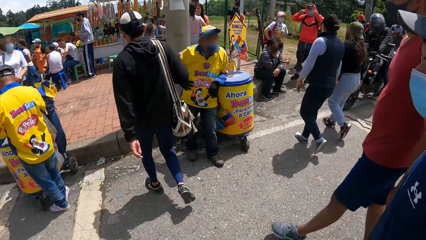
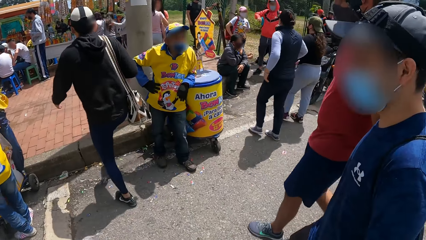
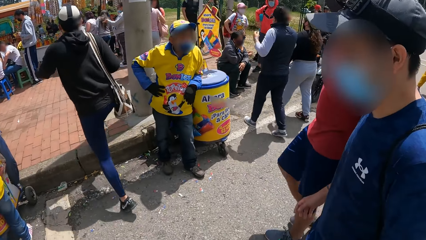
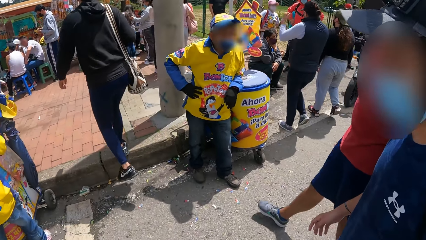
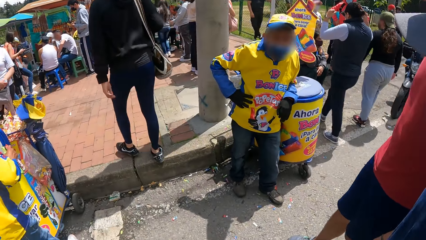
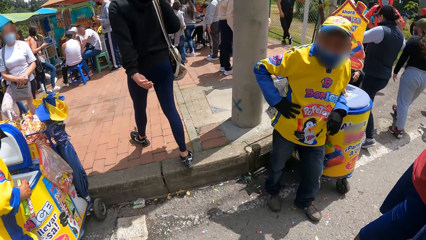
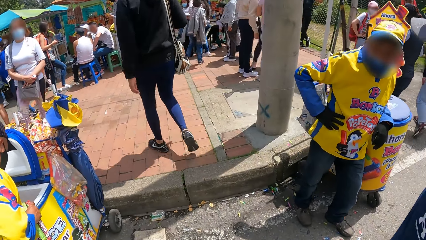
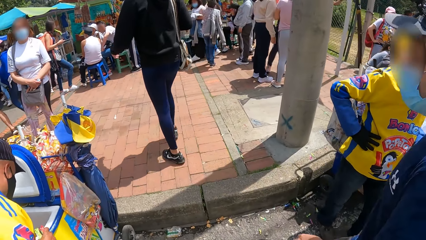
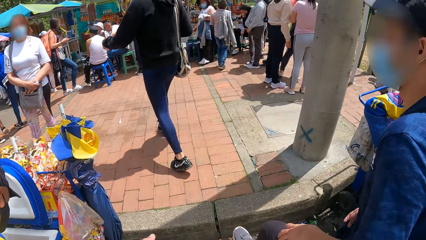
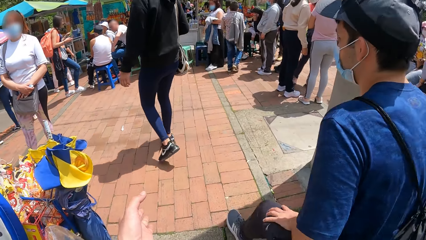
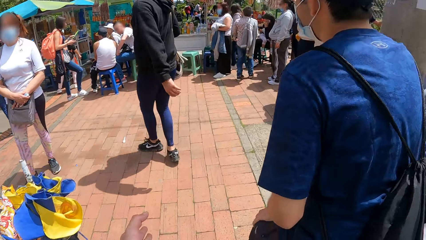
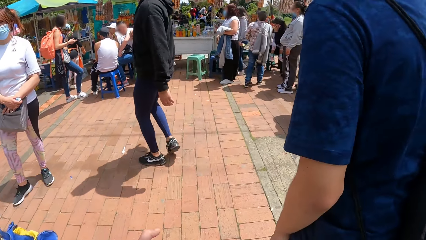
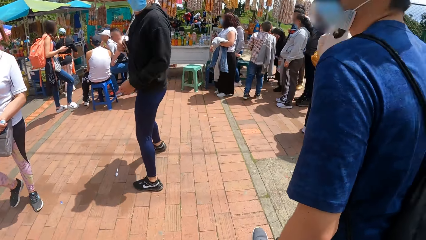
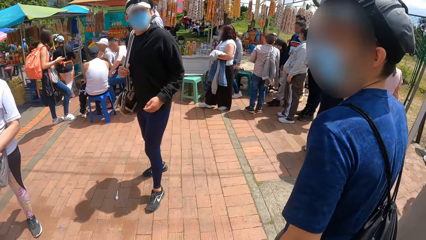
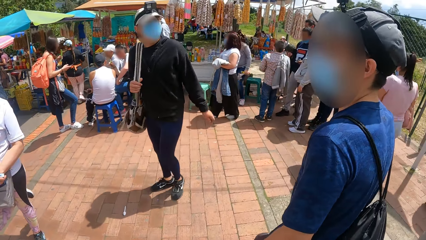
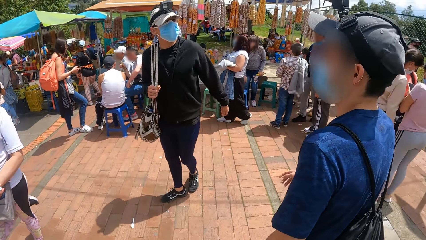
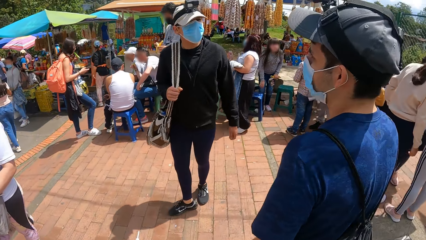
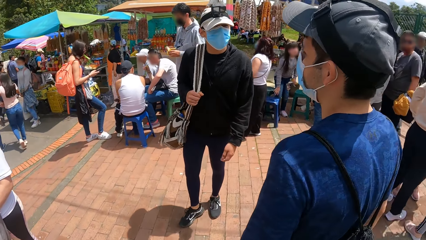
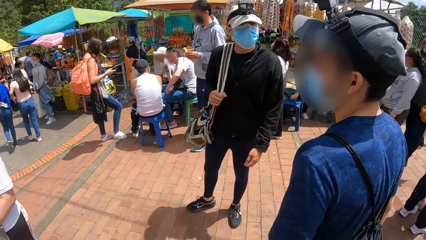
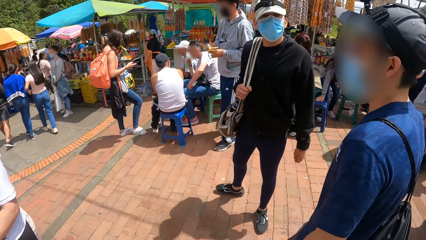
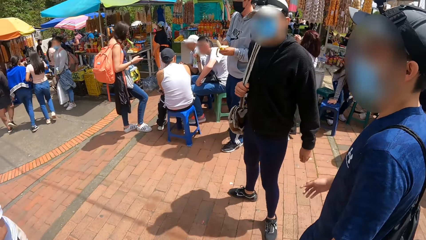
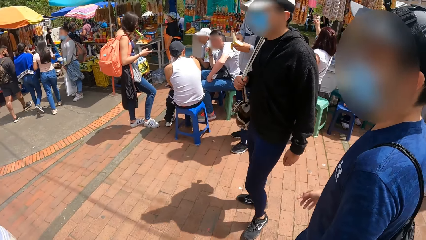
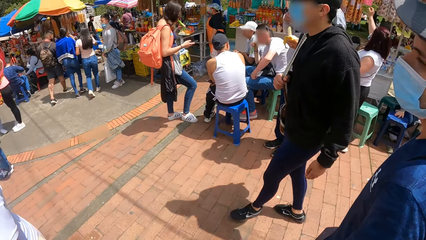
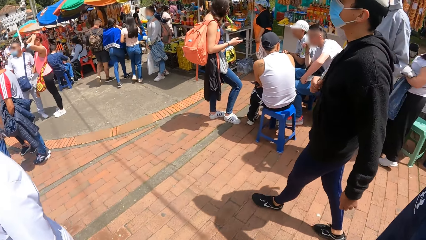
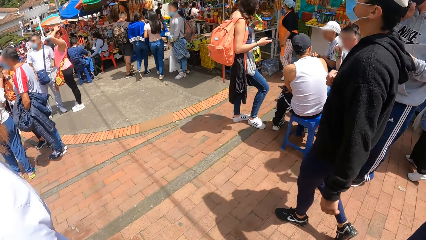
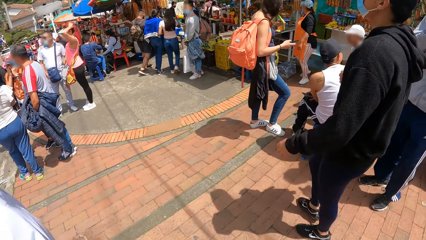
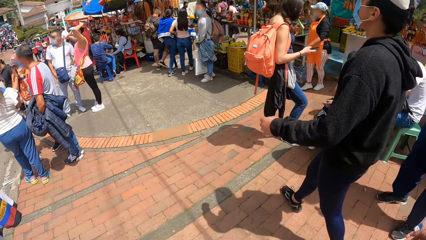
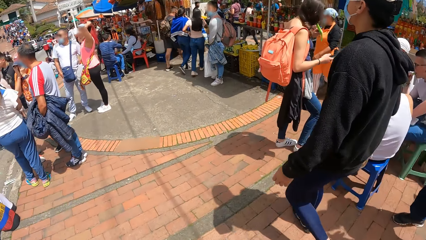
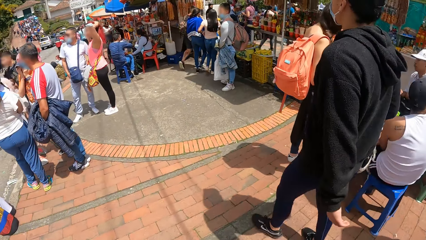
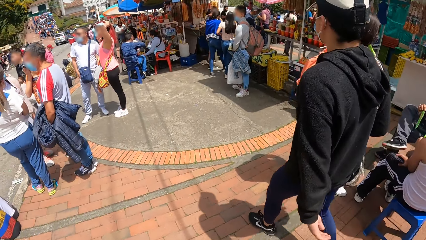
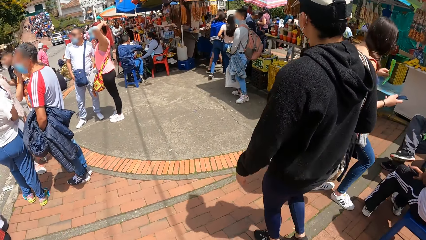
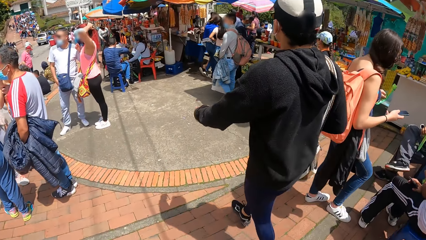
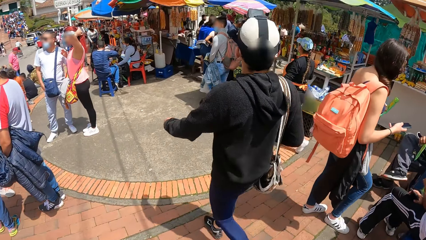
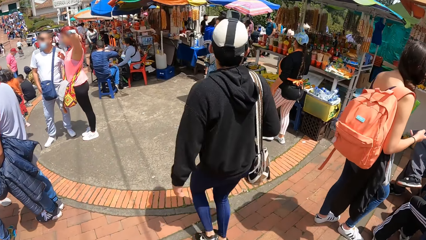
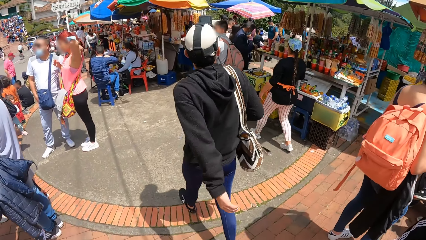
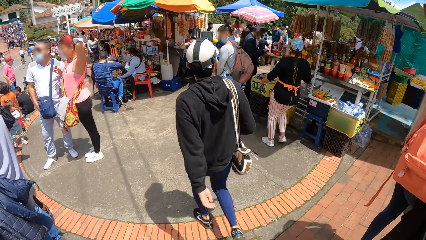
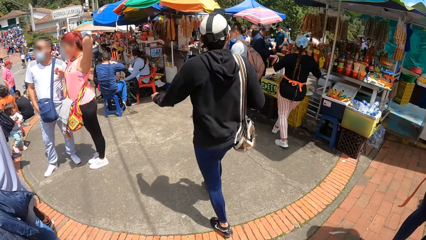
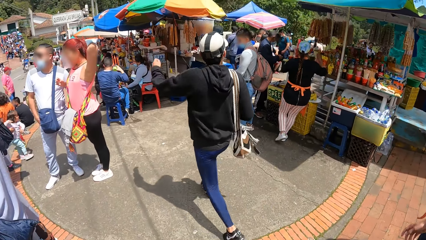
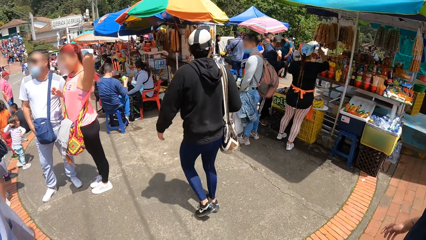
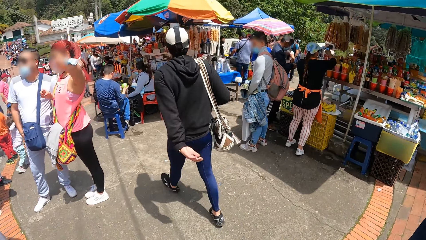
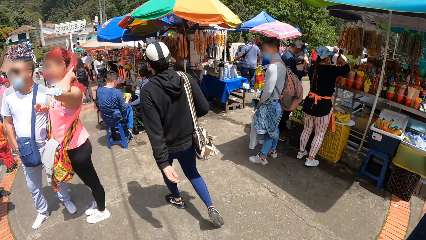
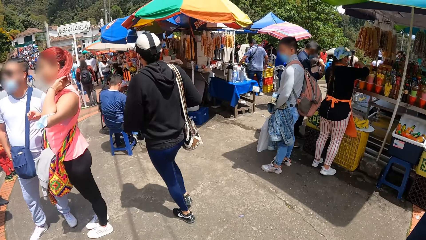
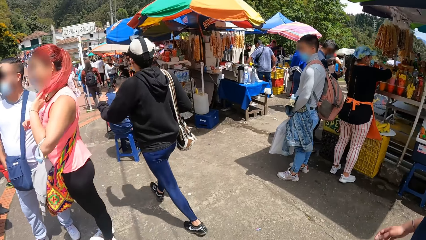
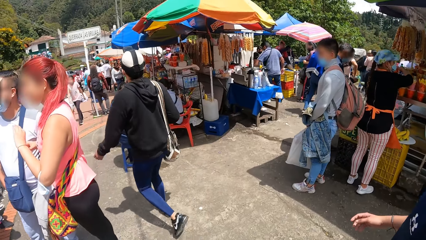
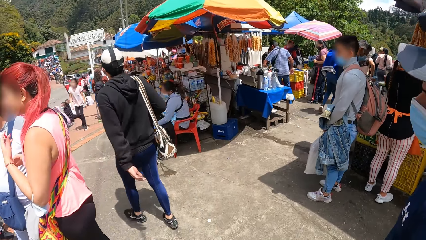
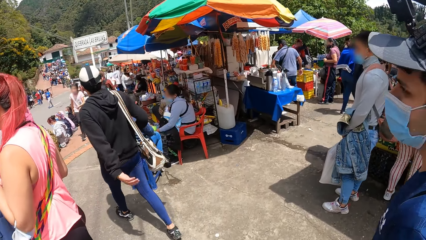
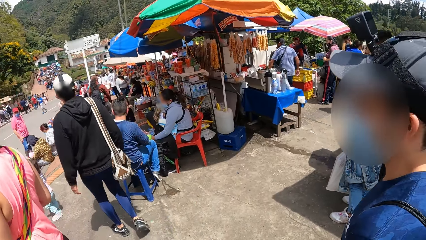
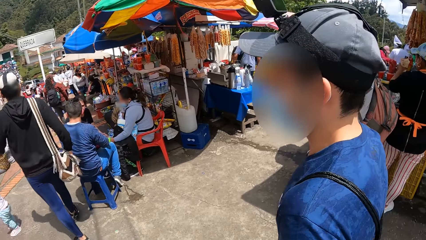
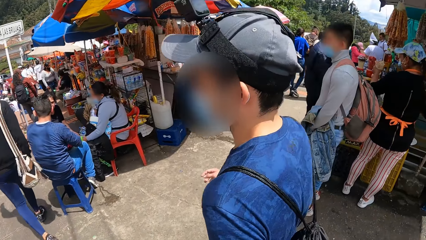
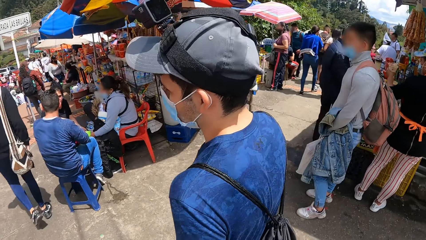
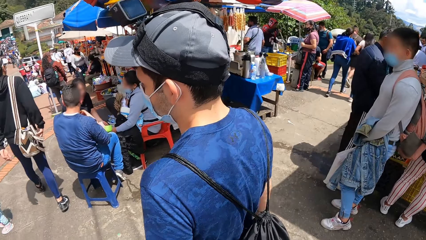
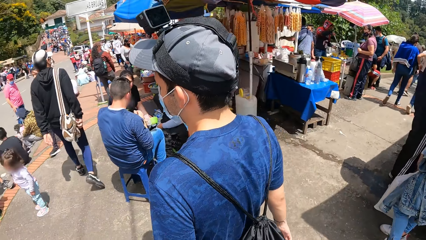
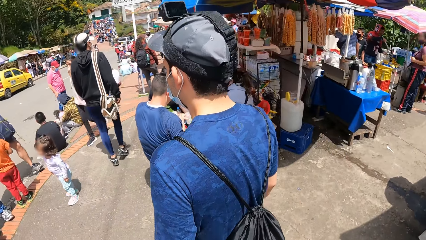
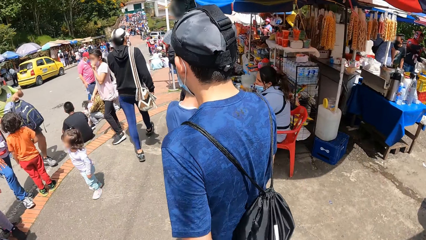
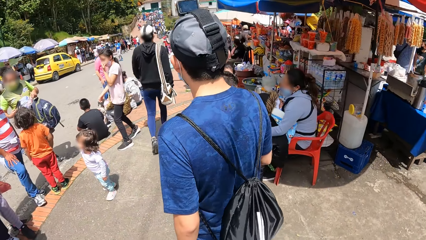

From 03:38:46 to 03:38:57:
The camera wearer climbs another footpath beside the road. They walk on the other footpath beside the road.

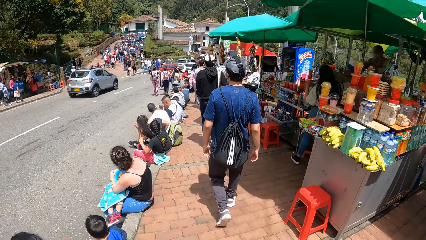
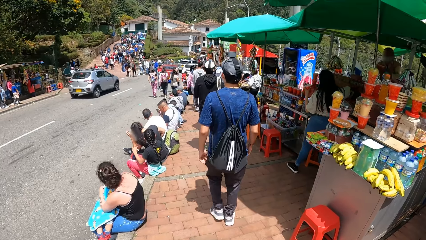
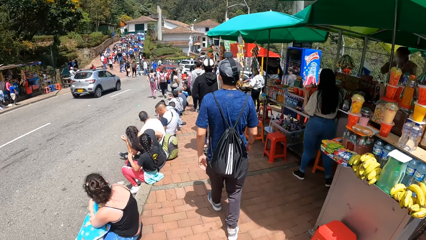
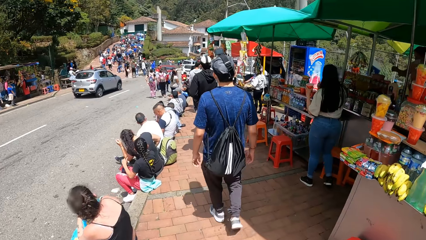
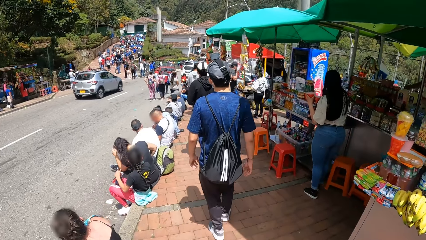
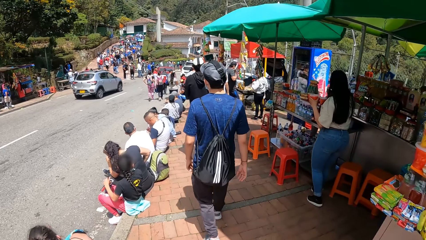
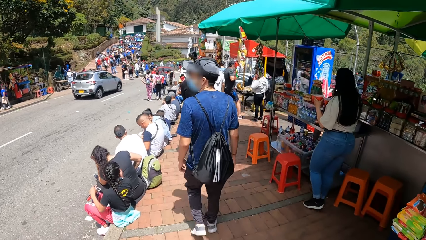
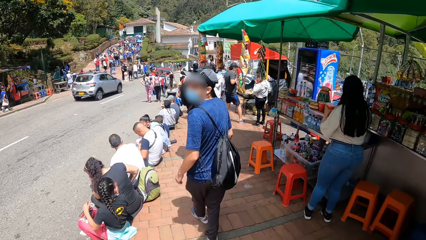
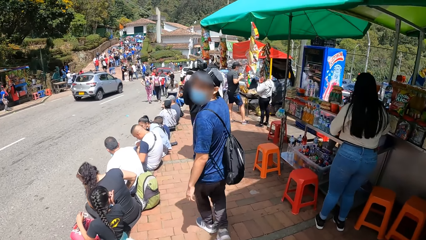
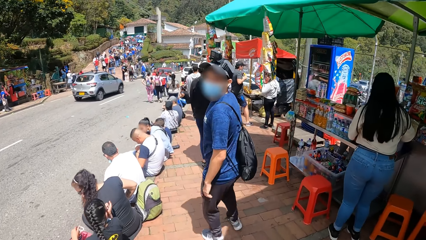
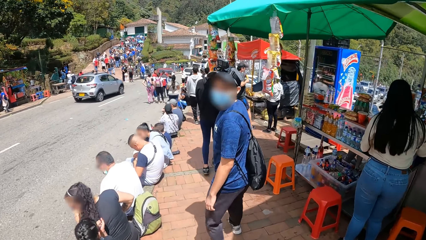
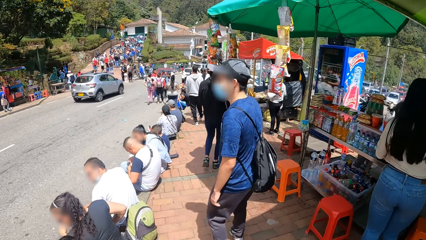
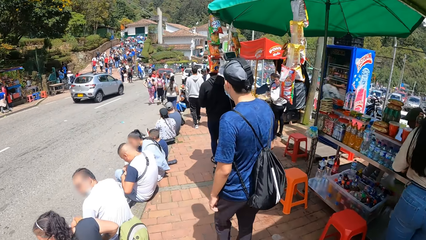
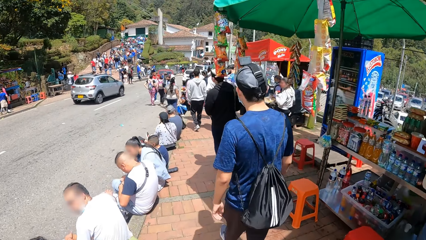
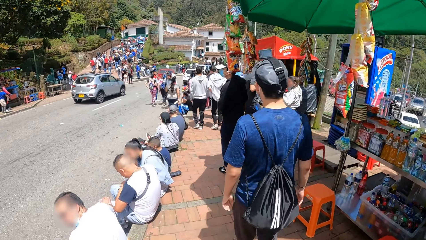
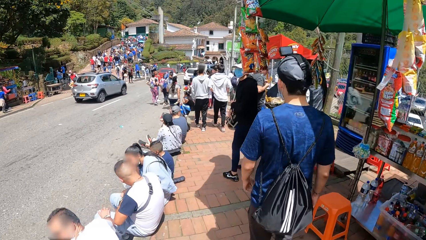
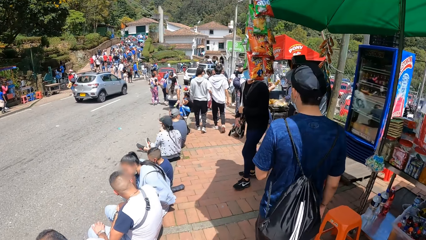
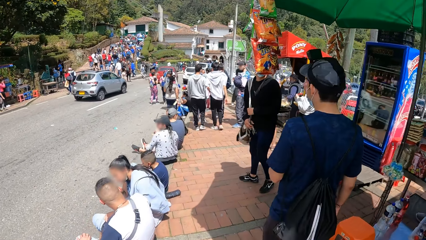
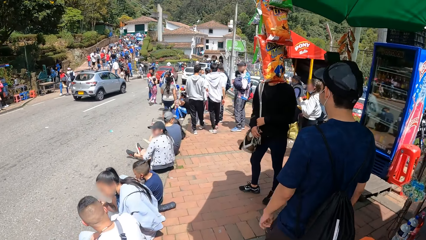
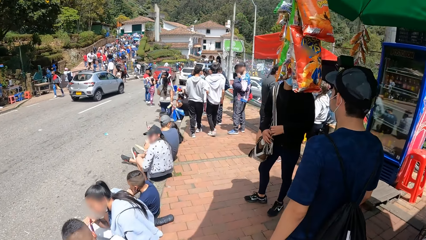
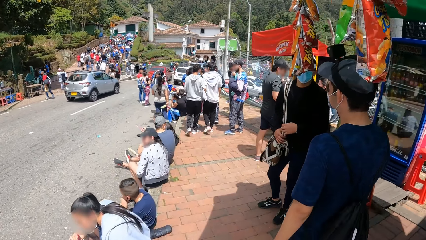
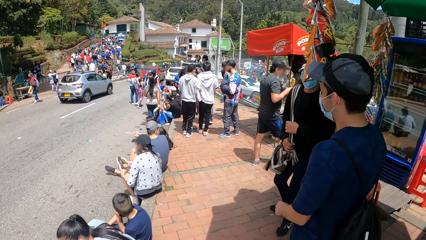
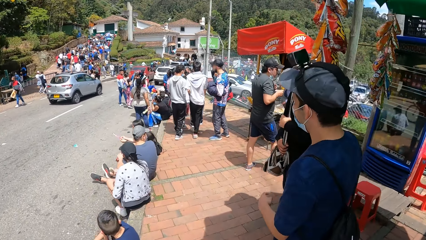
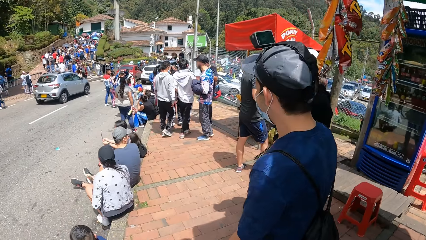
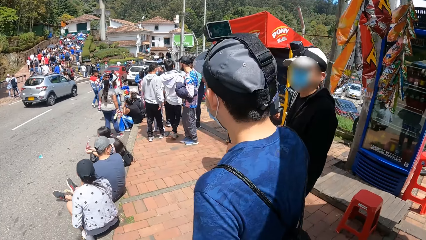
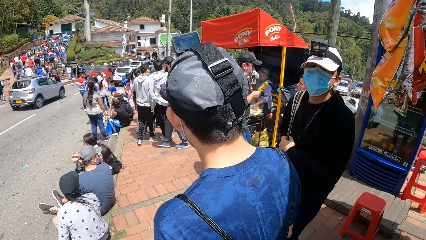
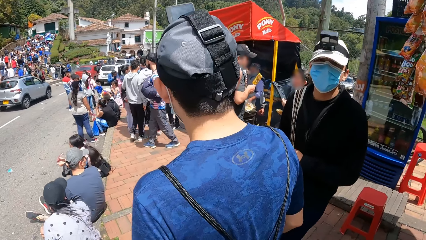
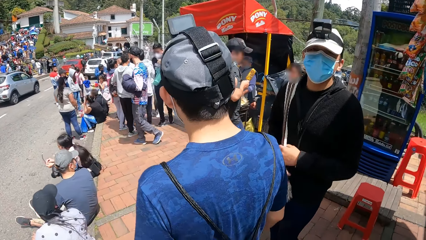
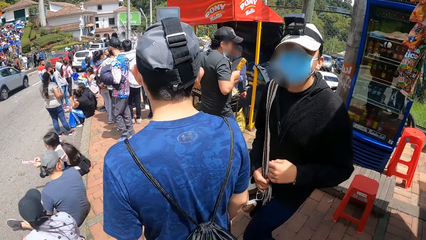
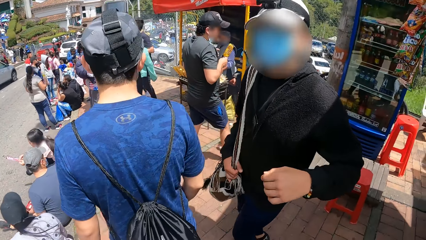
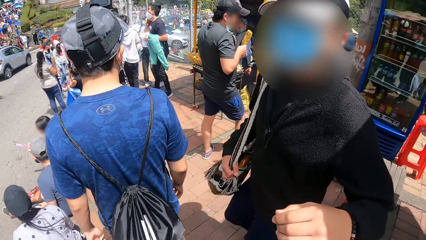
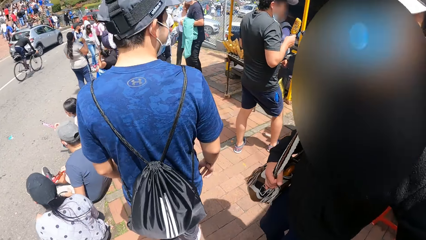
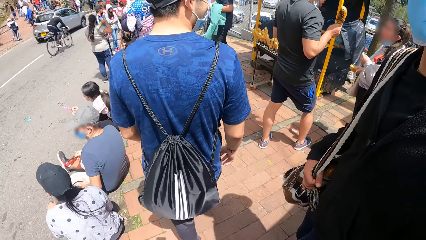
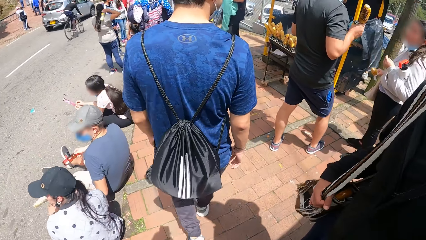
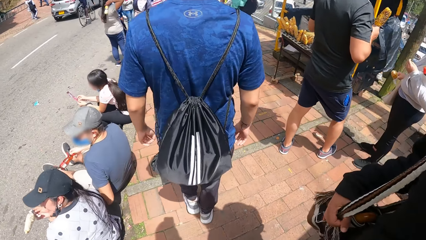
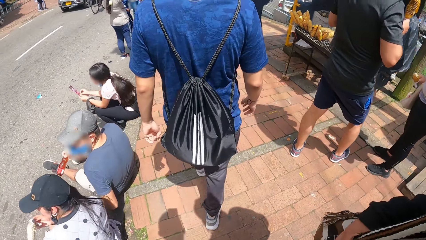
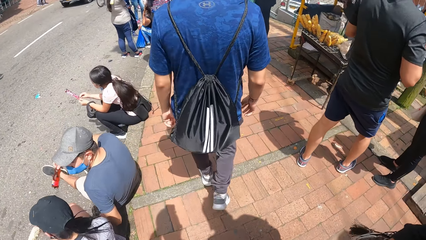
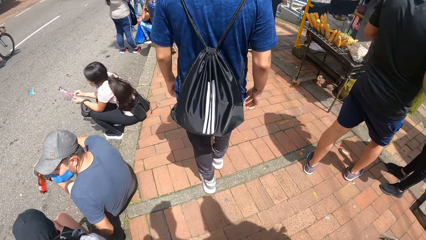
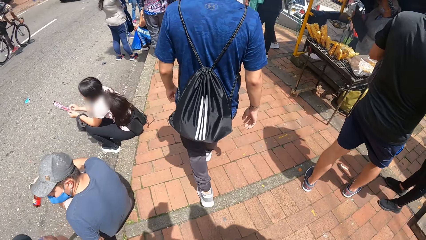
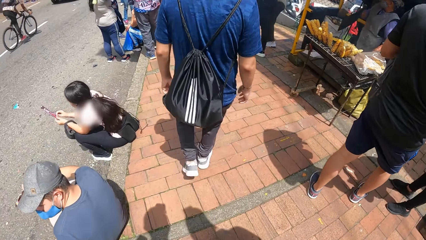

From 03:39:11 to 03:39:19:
The camera wearer interacts with a man. They interact with another man on the footpath.
